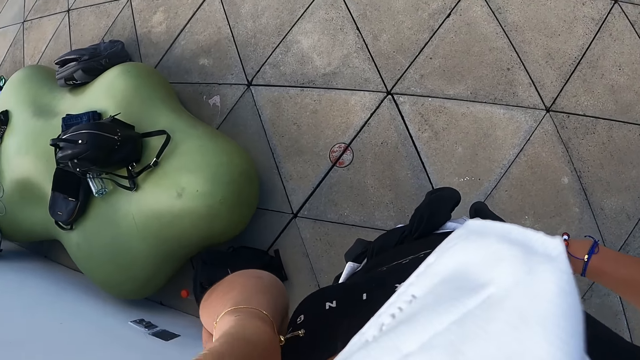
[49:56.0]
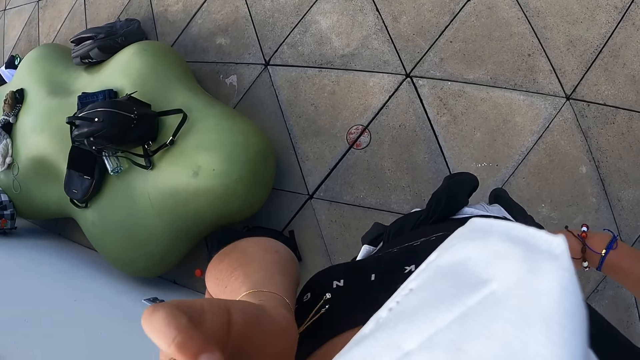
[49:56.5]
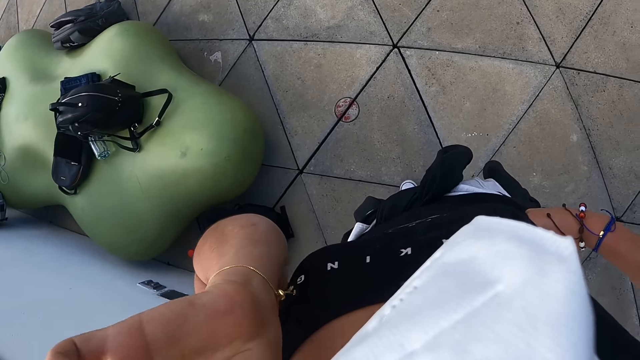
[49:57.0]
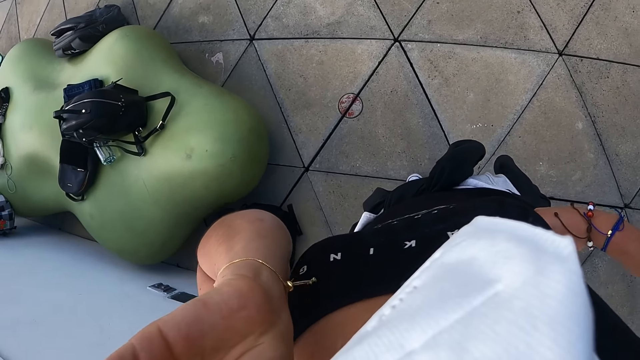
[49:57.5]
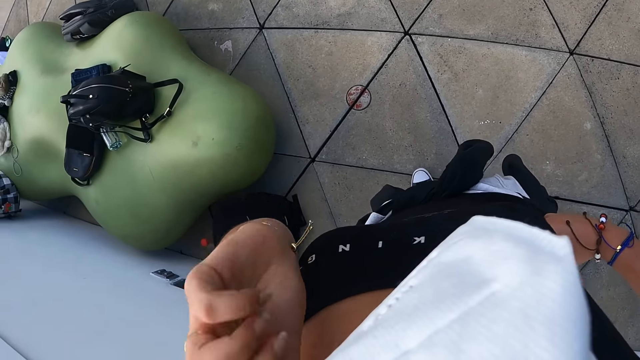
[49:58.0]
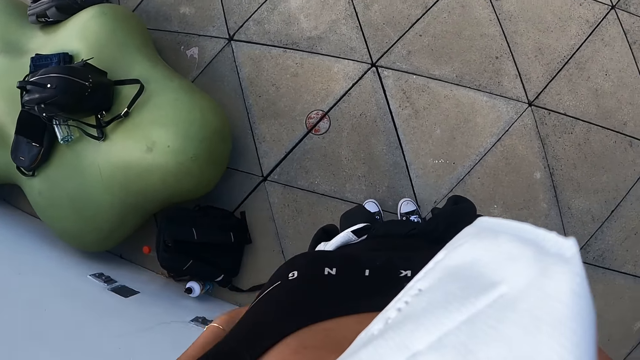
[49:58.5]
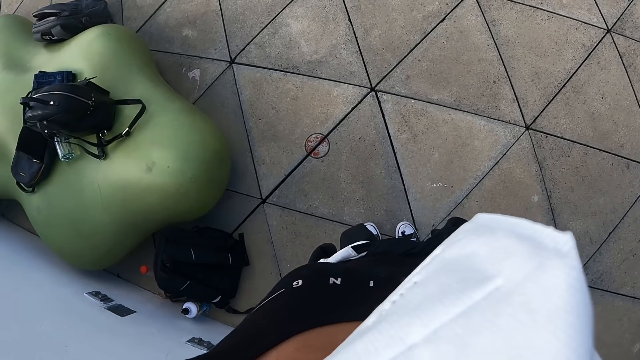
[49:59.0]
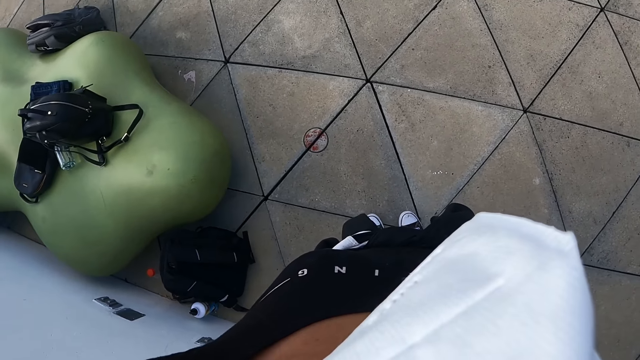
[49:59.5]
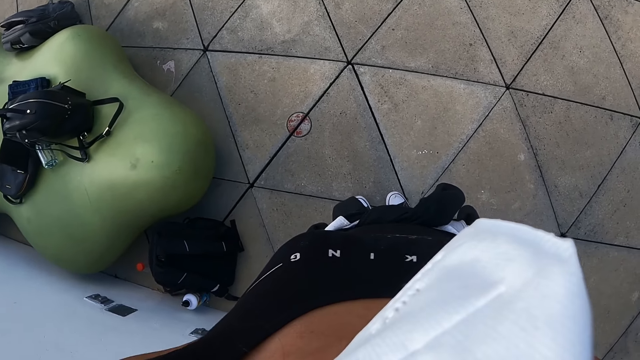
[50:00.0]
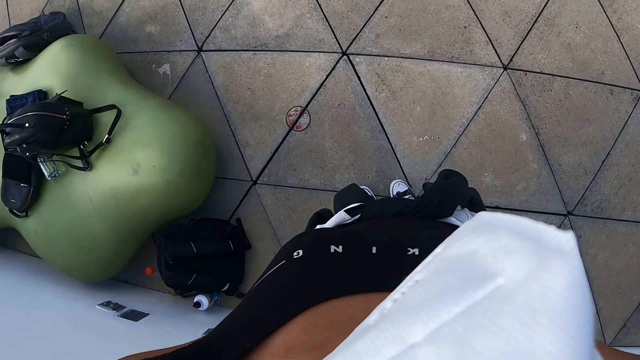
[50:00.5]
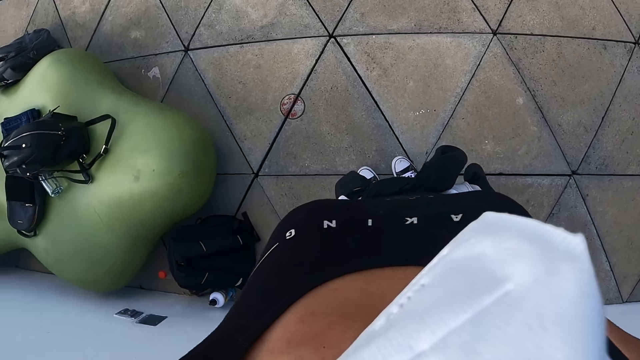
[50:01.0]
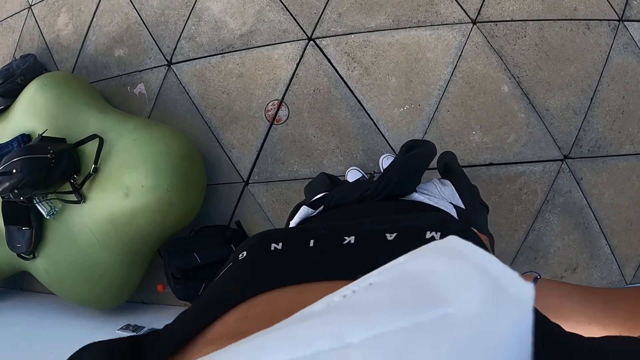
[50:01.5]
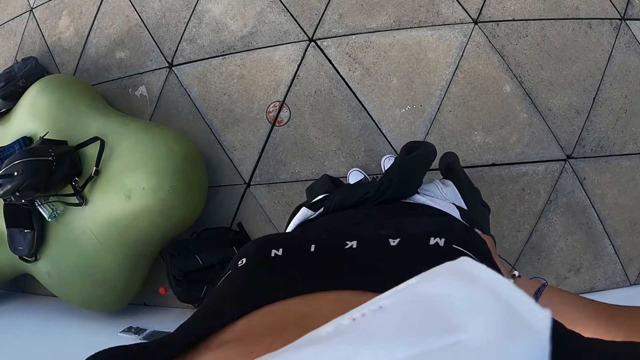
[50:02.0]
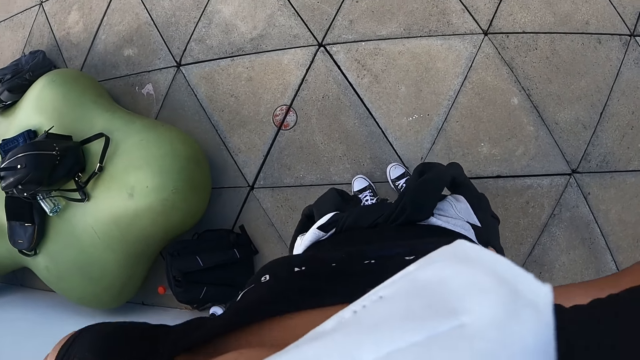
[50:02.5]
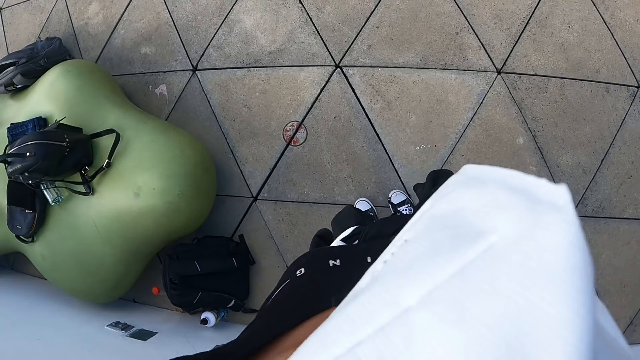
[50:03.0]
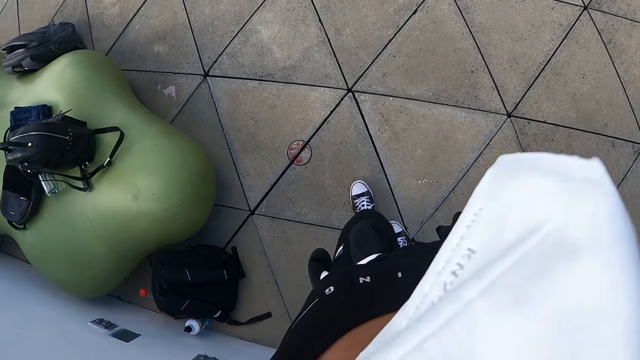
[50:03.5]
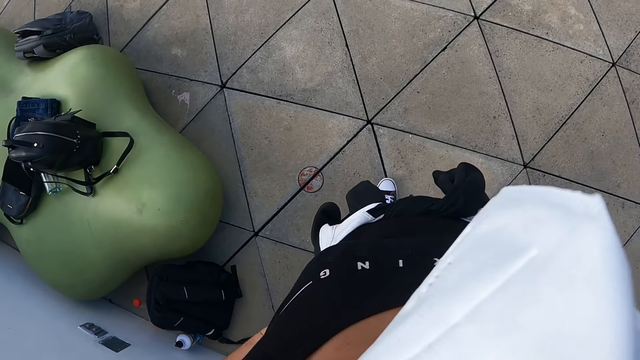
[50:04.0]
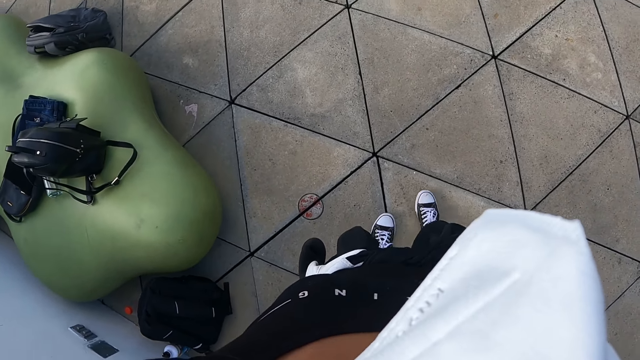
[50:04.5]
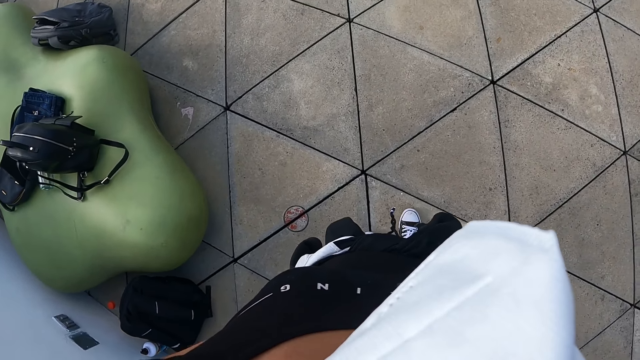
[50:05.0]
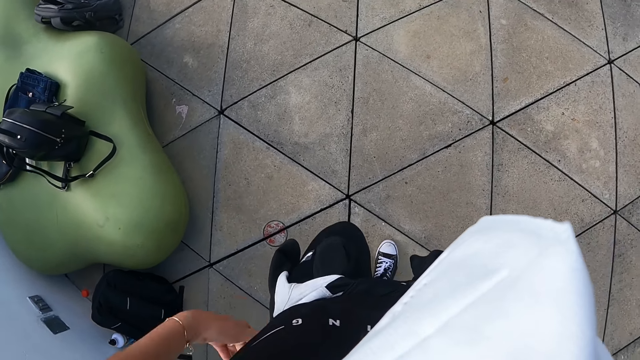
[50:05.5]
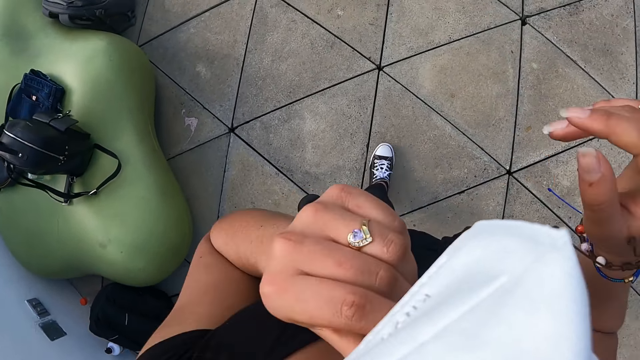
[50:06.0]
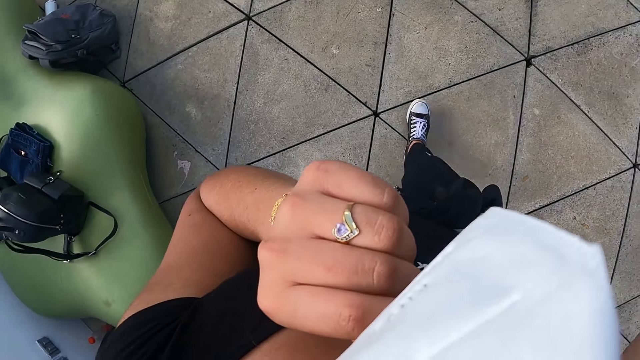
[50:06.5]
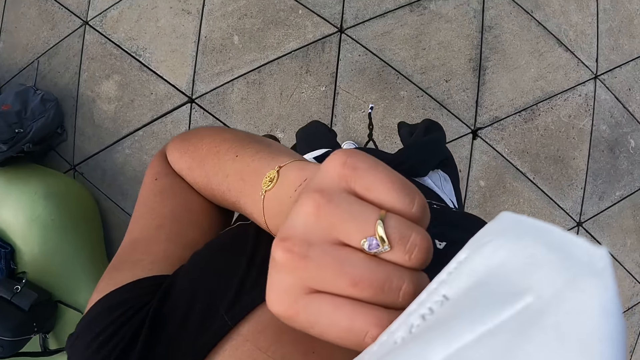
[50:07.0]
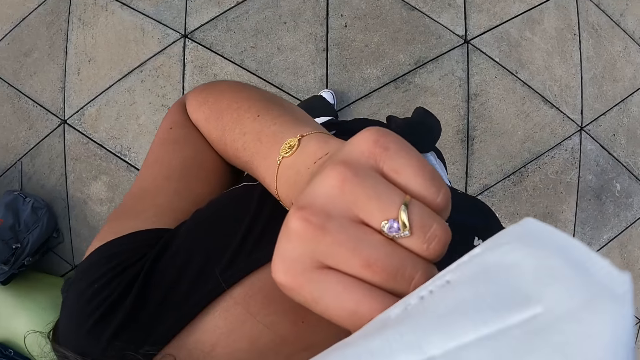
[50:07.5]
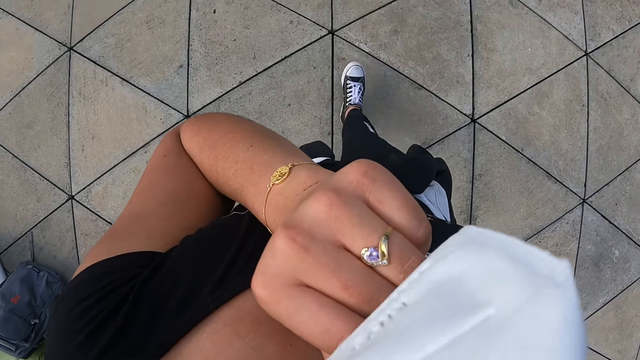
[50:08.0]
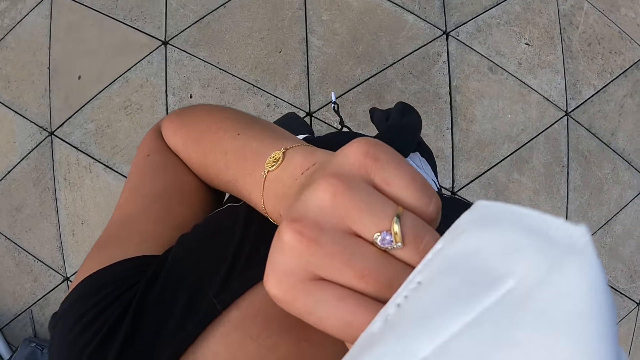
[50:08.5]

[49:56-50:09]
The camera wearer lowers a hand. She dances. She moves forward. She touches the nose mask with her left hand. She touches her hair with her right hand. She walks around.

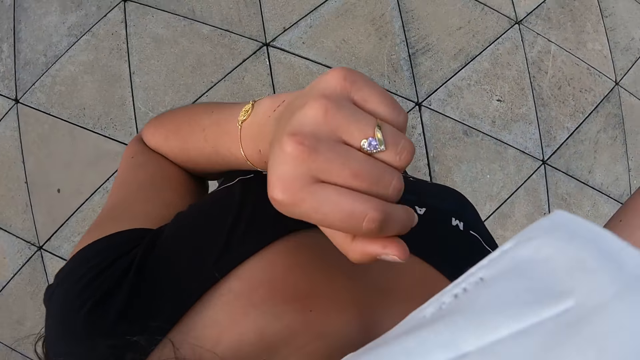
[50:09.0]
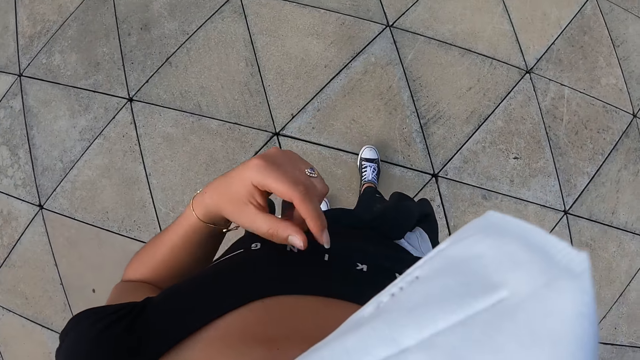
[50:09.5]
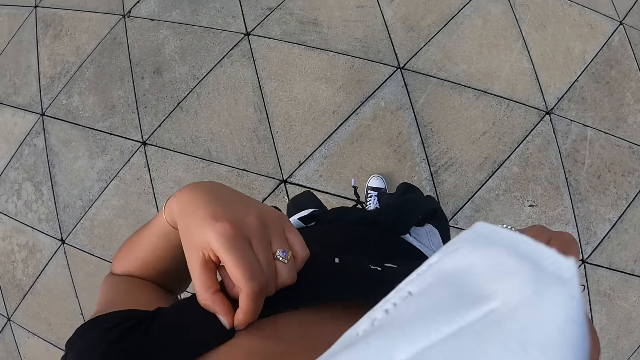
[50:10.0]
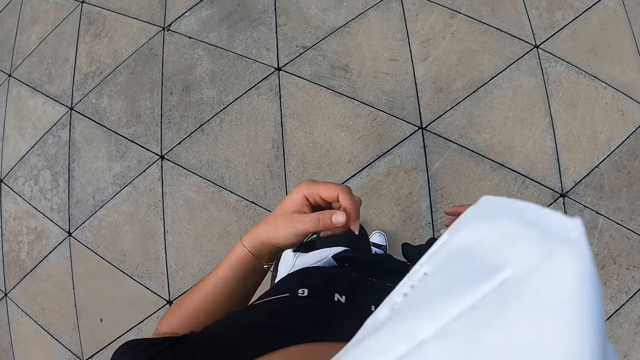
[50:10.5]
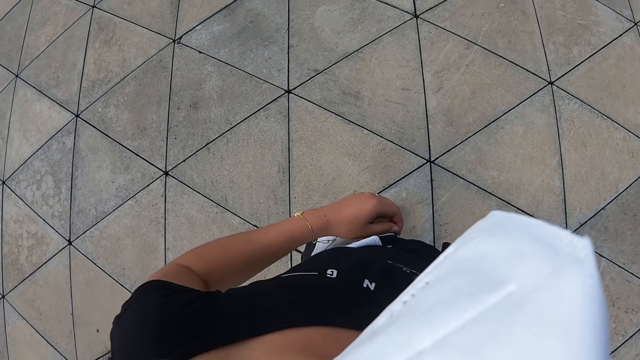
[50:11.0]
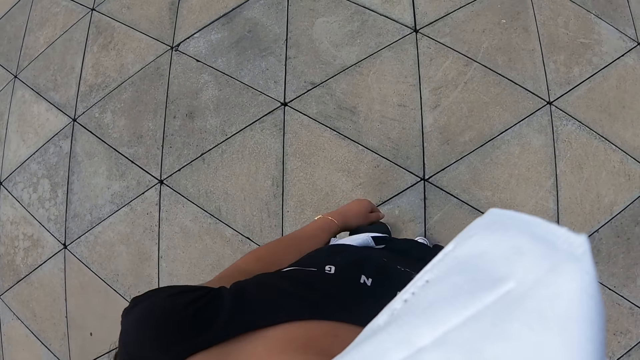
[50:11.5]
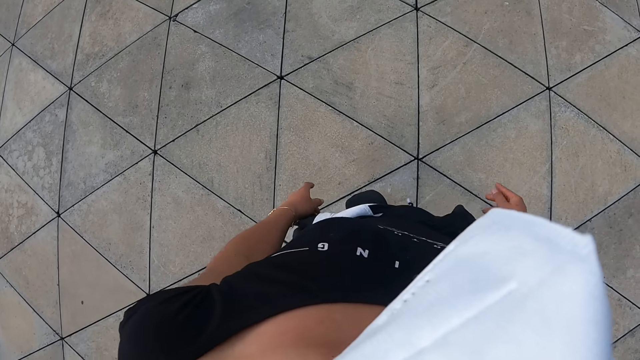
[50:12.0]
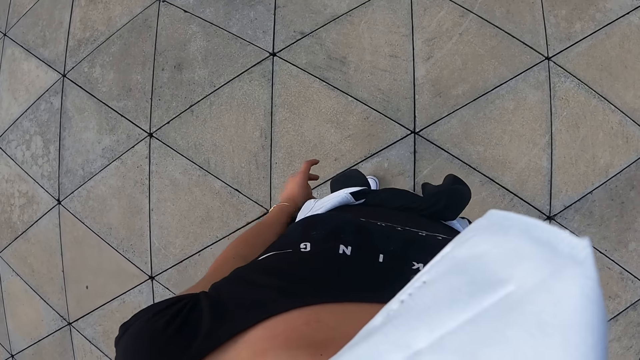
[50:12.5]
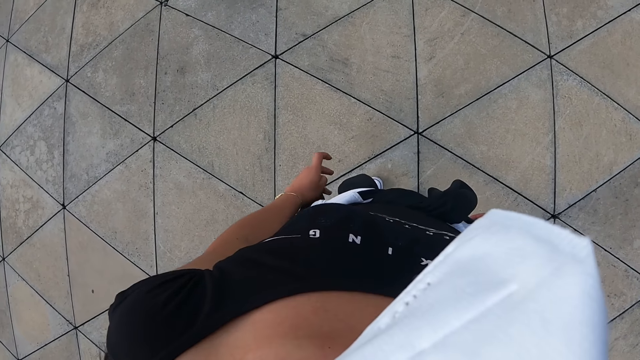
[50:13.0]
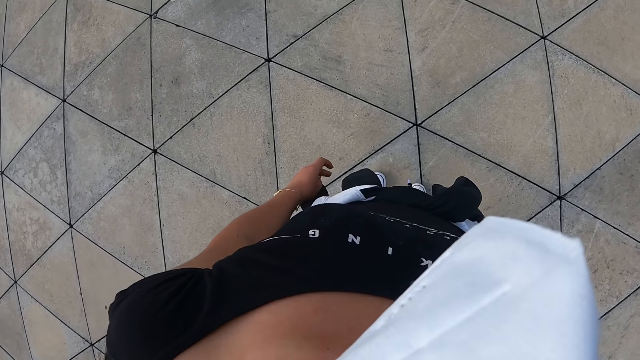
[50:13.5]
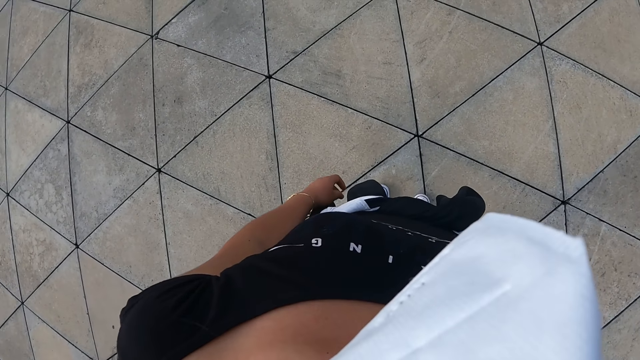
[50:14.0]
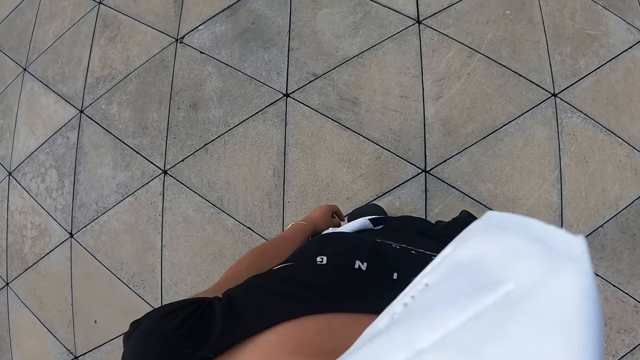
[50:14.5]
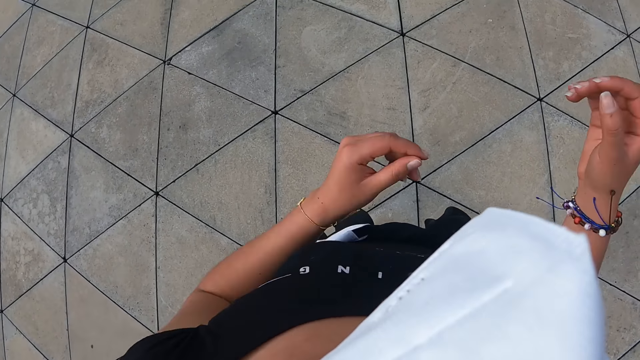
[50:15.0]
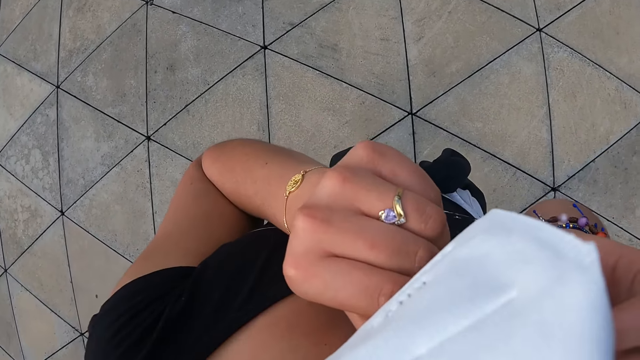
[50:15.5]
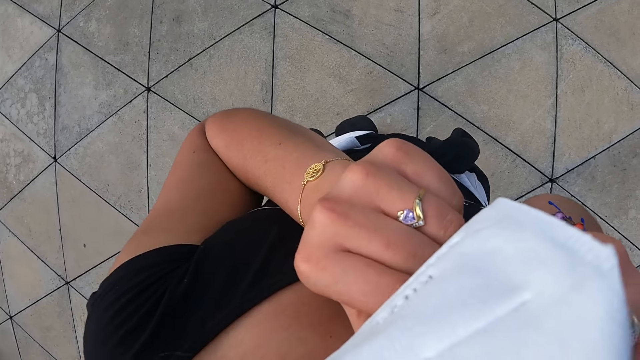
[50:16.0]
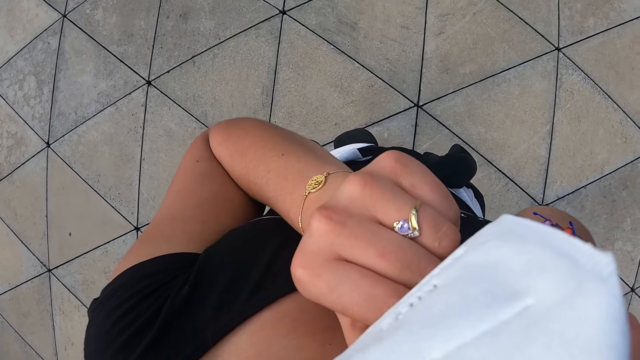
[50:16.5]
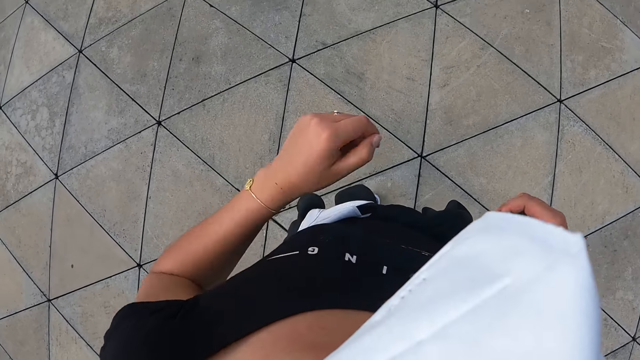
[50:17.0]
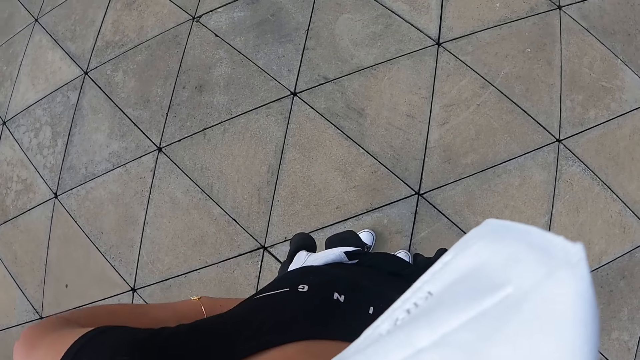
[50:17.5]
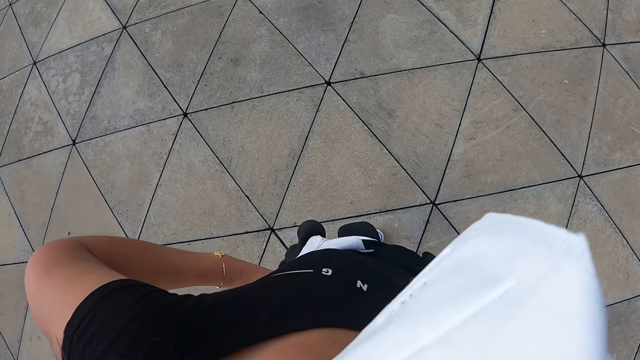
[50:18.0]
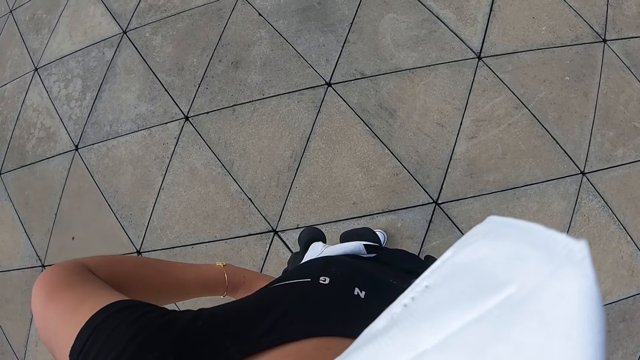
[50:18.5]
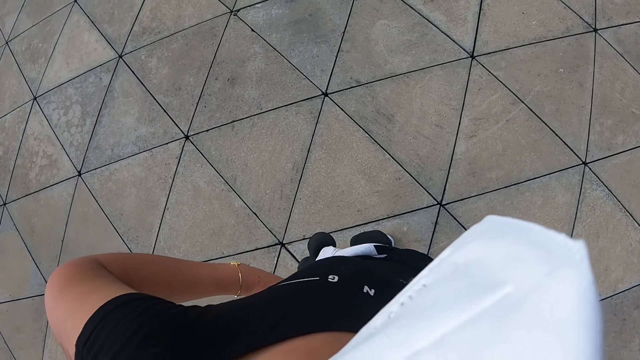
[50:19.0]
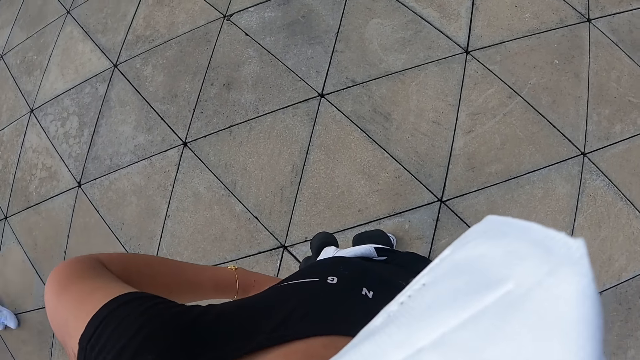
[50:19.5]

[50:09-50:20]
The camera wearer lowers hands. She adjusts the top, lowers a hand, and lifts both hands. She adjusts the nose mask with both hands. She lowers both hands. She holds her waist with both hands.
